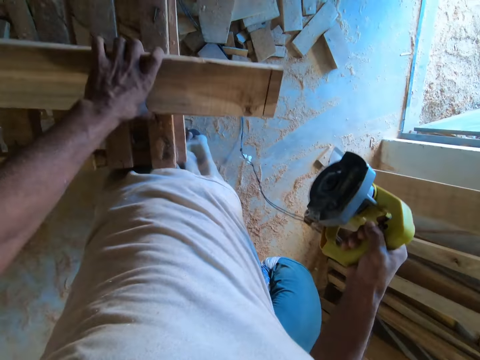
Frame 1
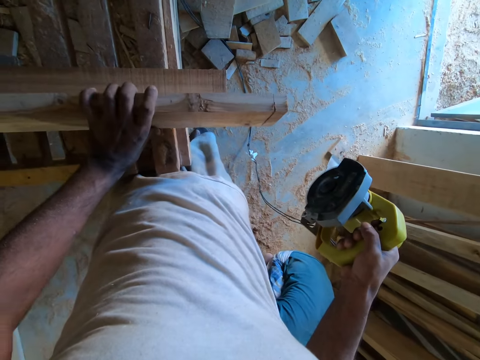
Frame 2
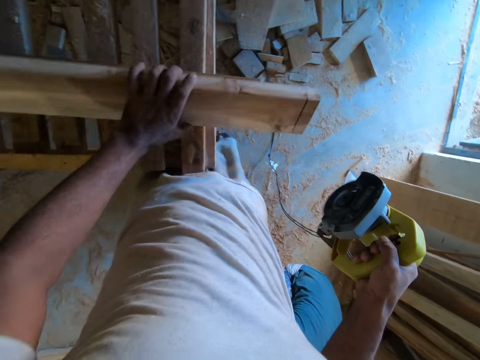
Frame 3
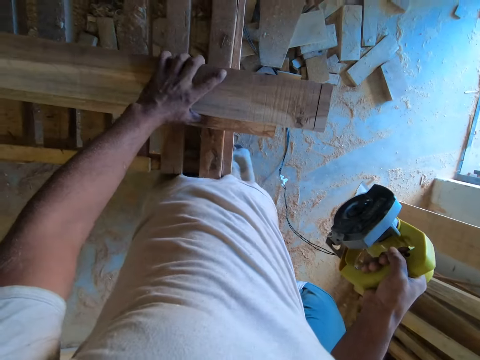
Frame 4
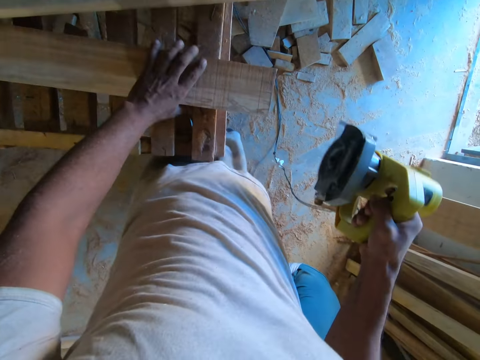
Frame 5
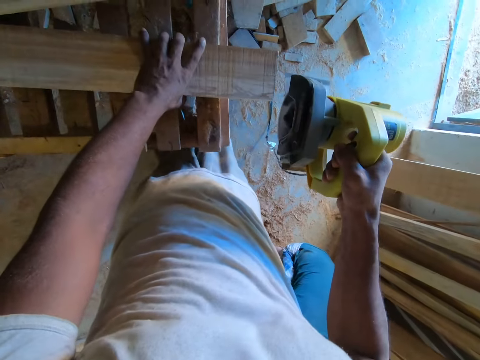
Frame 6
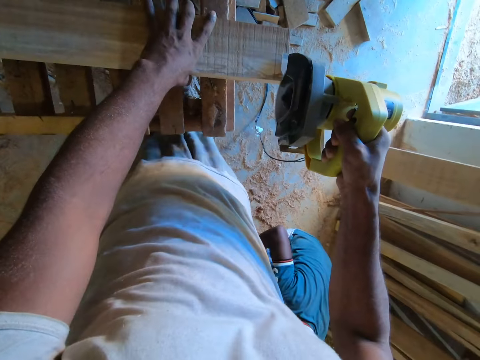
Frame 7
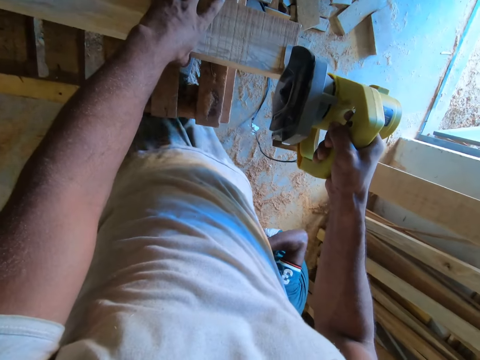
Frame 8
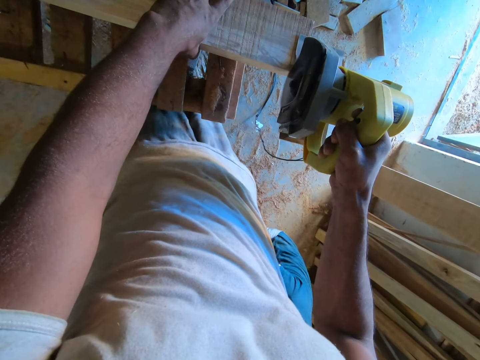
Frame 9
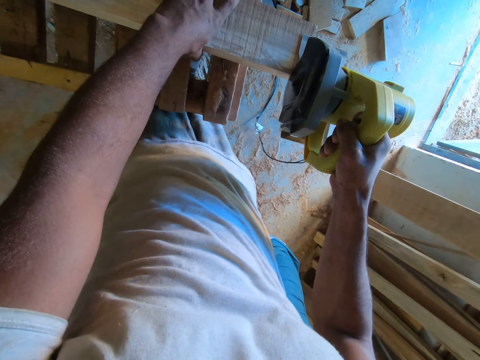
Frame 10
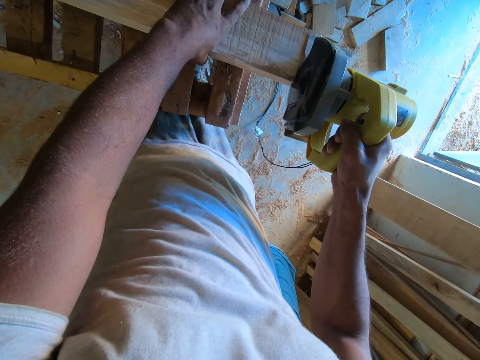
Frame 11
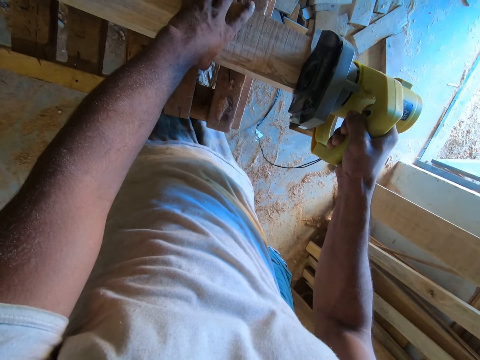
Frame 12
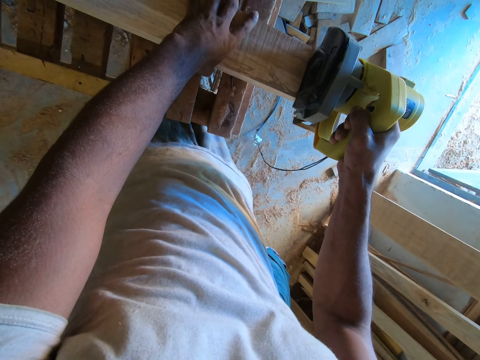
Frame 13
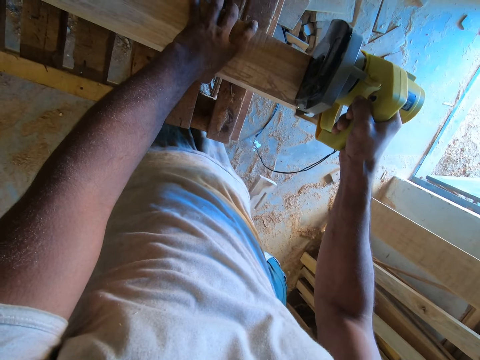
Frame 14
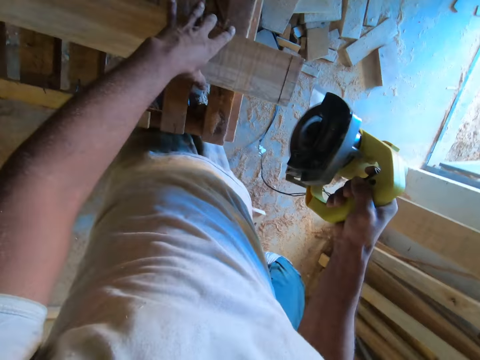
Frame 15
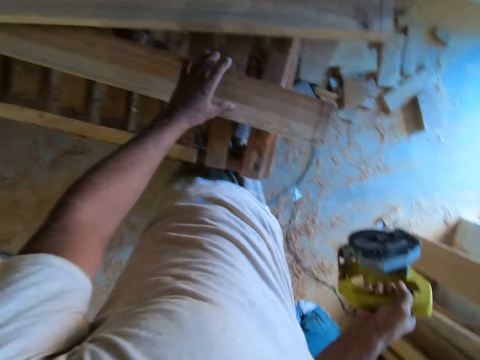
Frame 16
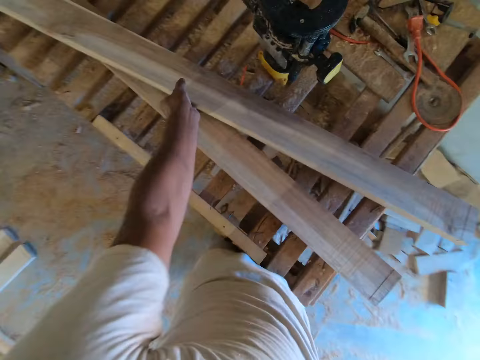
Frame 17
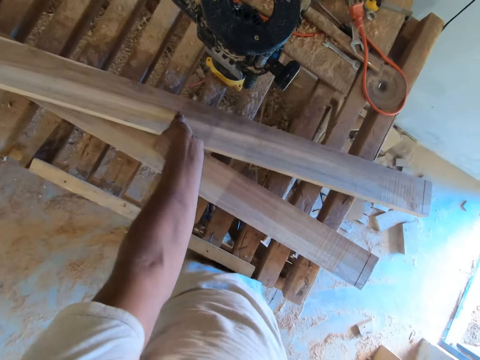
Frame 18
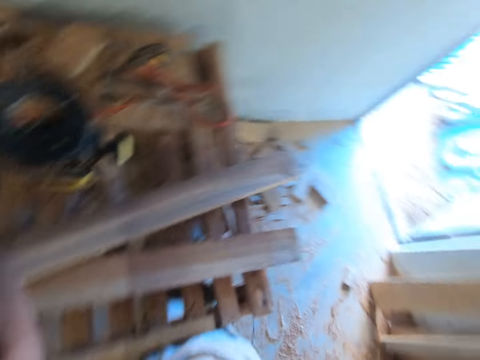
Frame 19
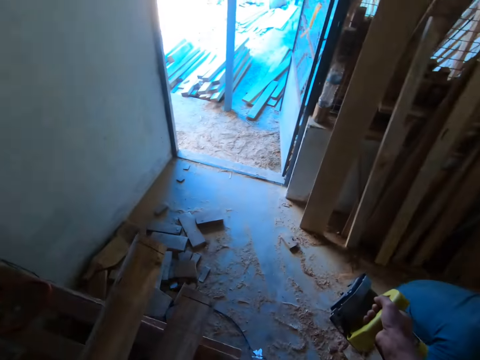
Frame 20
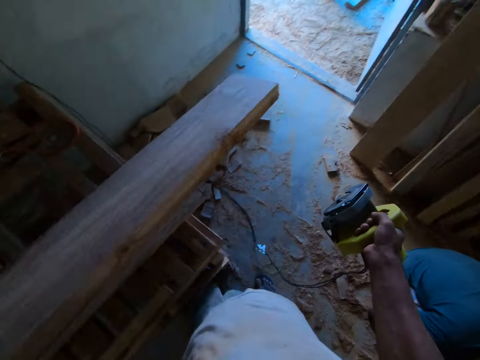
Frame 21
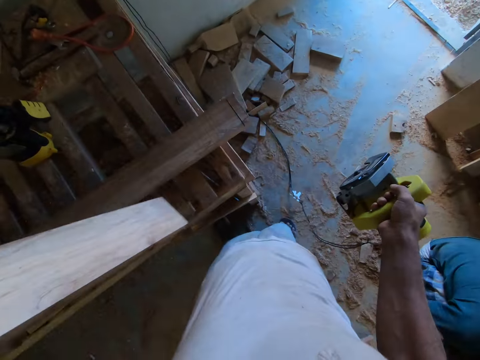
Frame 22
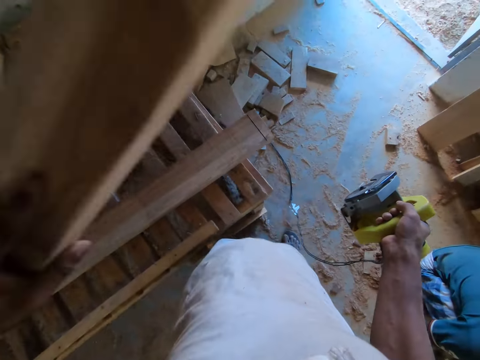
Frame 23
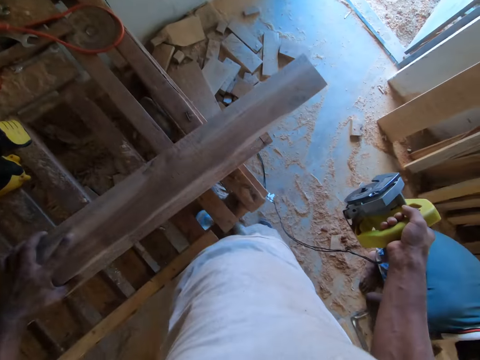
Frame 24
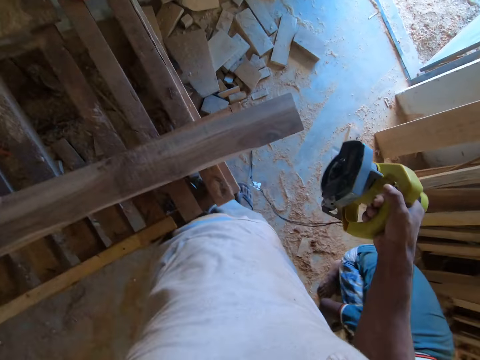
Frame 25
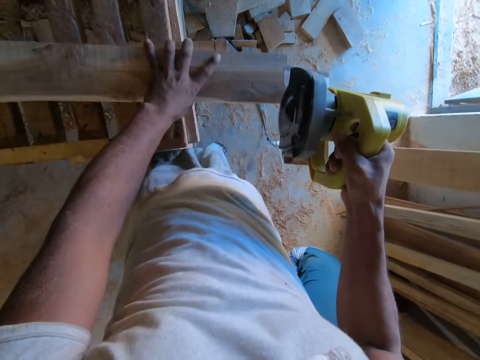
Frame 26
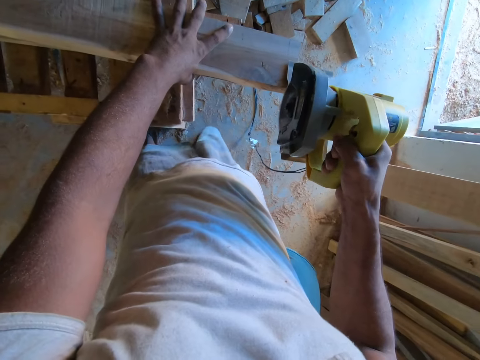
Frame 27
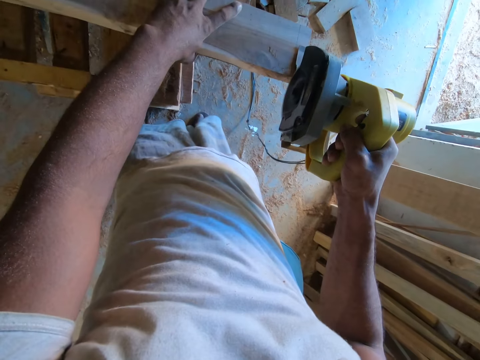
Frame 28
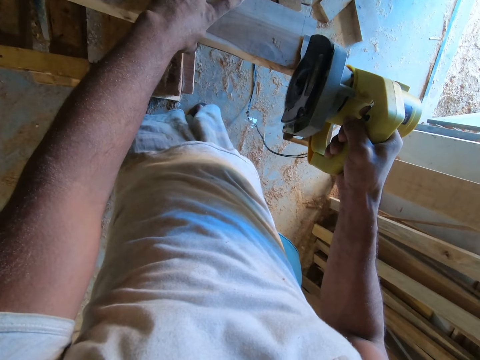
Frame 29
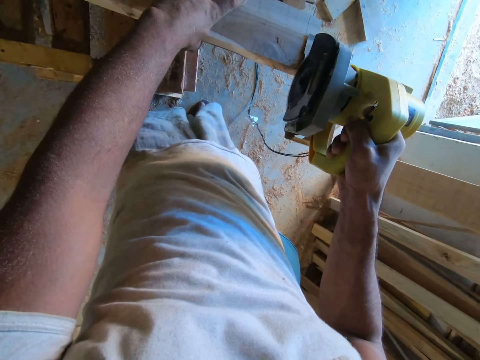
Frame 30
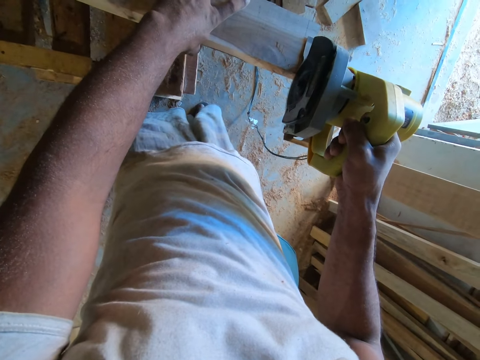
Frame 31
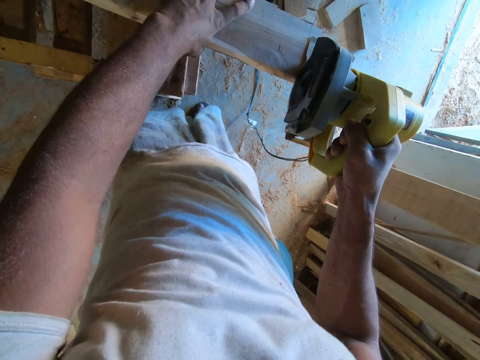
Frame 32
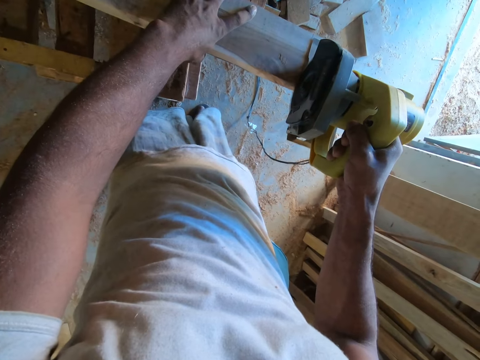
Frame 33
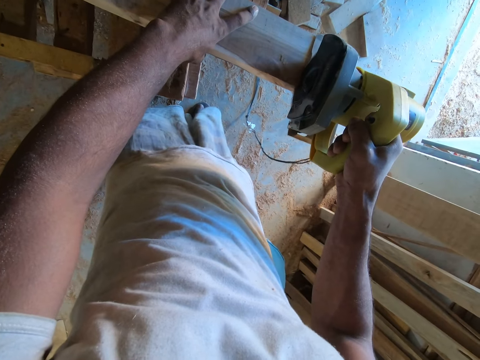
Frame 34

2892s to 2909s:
The camera wearer looks at the wood. He pushes the wood to the table with his left hand. He holds the wood to the table with his left hand. He marks the wood in his left hand with the circular saw in his right hand. He cuts the wood with a corded circular saw. He turns the wood over on the wood on the table with his left hand. He looks around. He lifts the wood. He holds the wood with his left hand. He marks the wood in his left hand with the circular saw in his right hand. He cuts the wood with the corded circular saw.

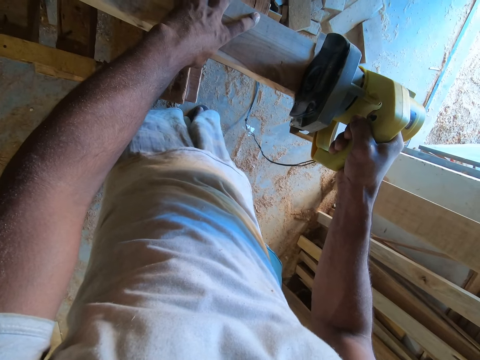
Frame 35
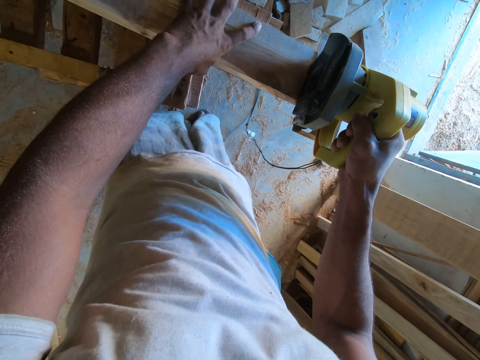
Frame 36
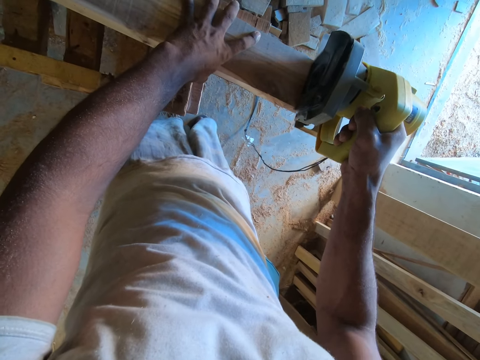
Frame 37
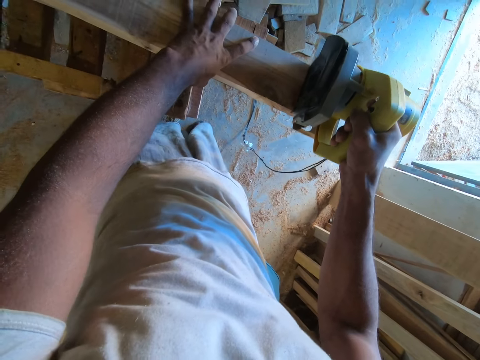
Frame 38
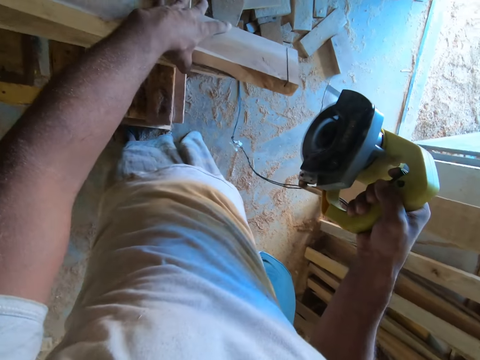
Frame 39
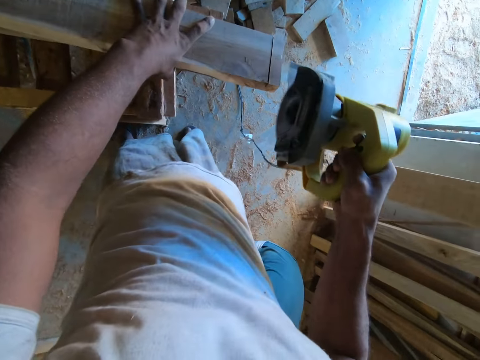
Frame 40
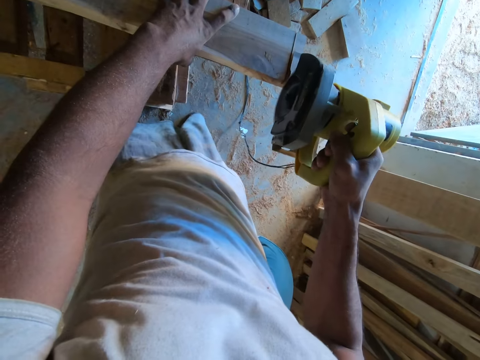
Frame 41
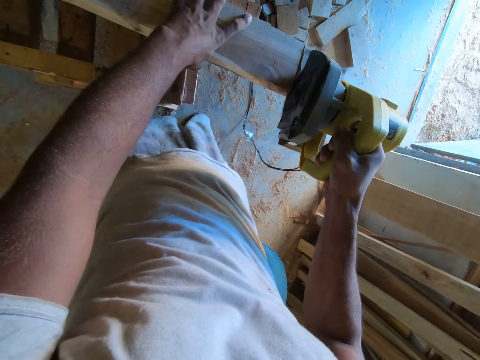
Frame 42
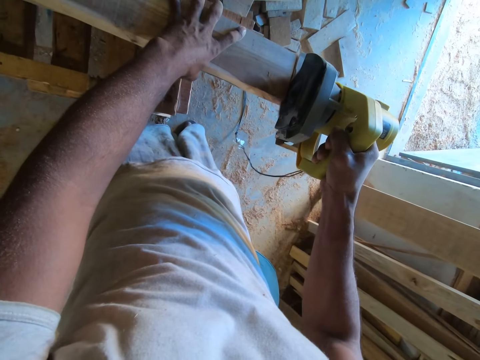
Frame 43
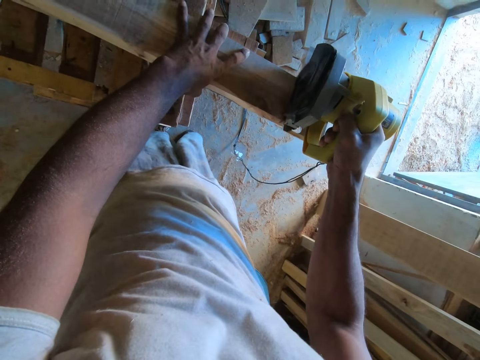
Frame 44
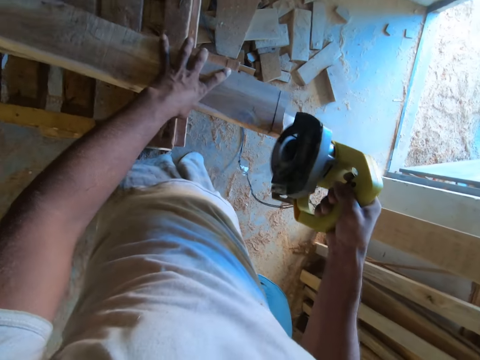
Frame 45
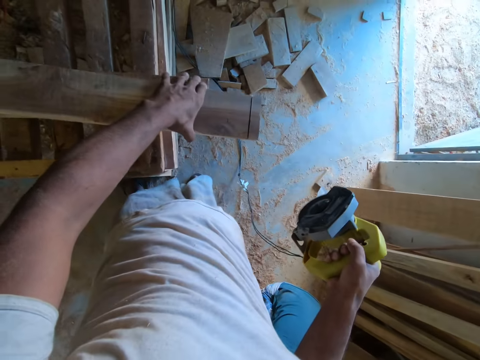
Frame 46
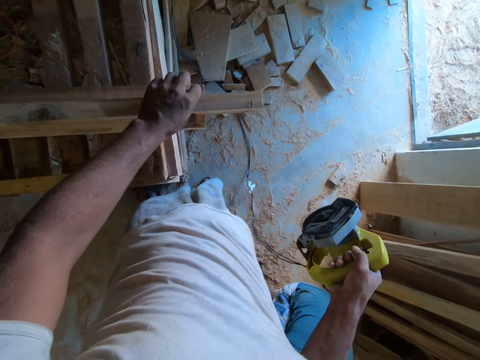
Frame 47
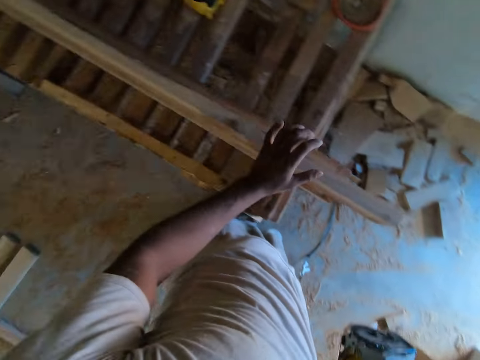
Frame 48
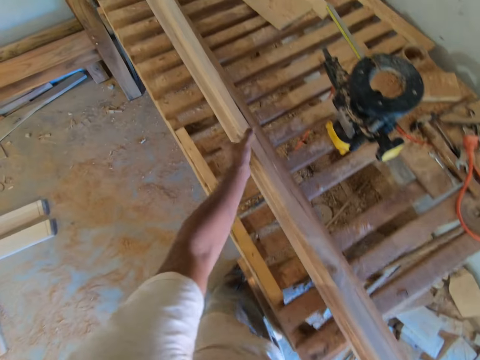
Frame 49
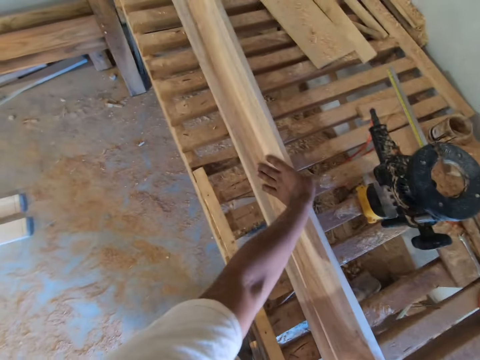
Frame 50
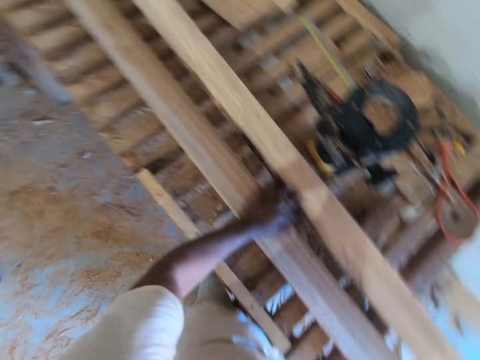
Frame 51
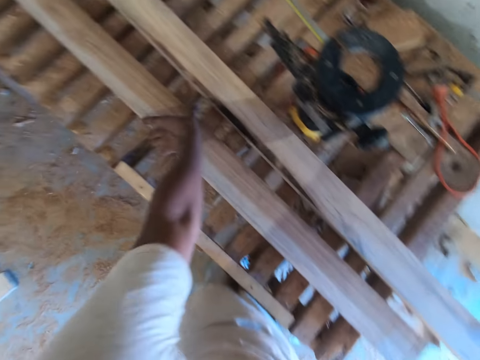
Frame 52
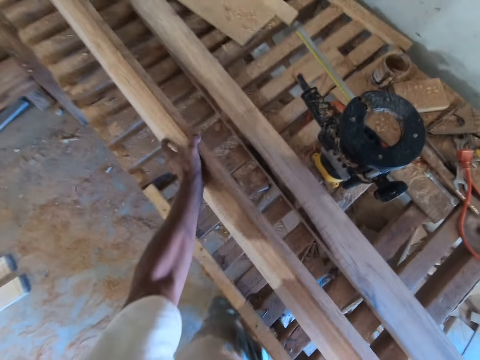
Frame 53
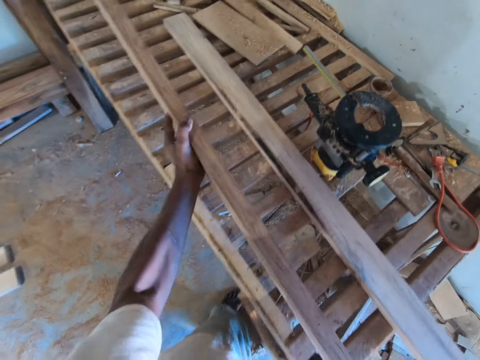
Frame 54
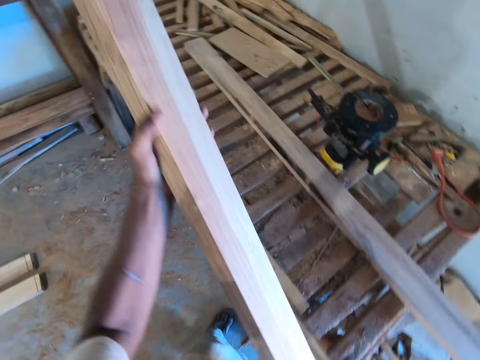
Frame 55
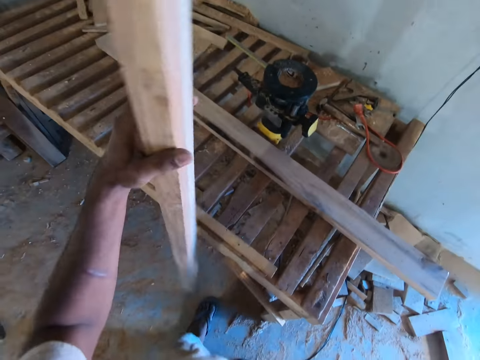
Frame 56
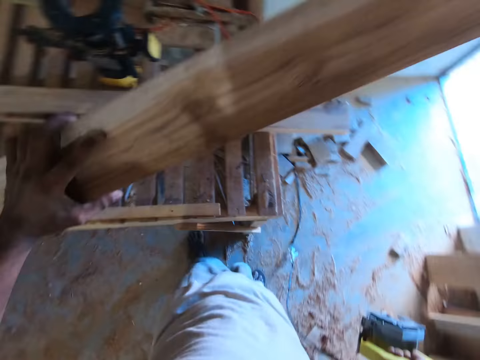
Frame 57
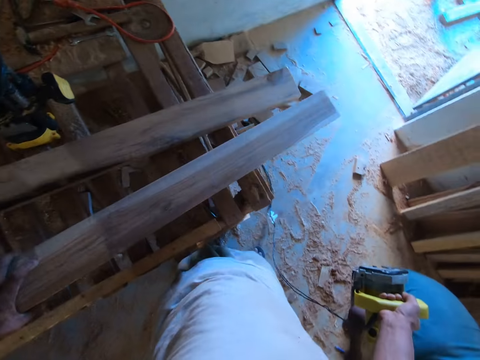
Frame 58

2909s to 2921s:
The camera wearer looks around. He cuts the wood with a corded circular saw. He turns the wood with his left hand. He looks at the wood. He turns the lower wood over on the table with his left hand. He holds the wood. He lifts the wood.
